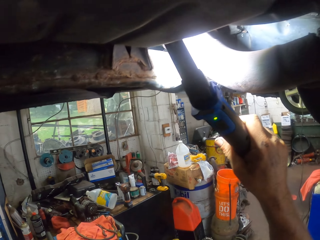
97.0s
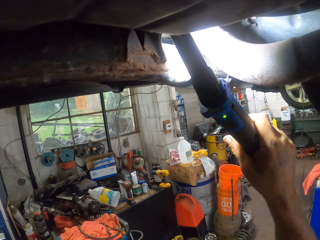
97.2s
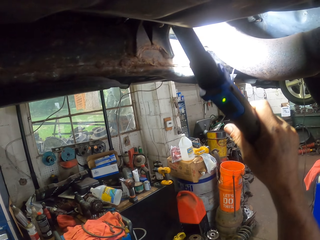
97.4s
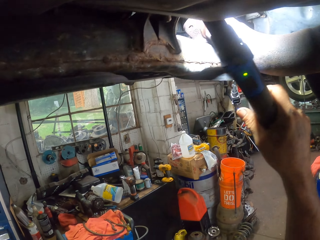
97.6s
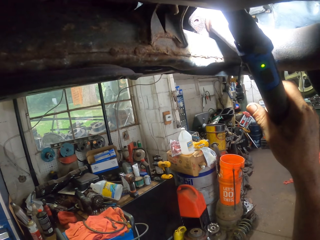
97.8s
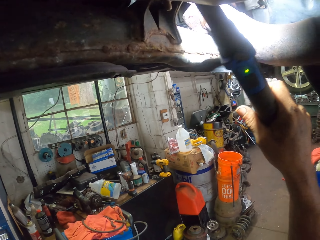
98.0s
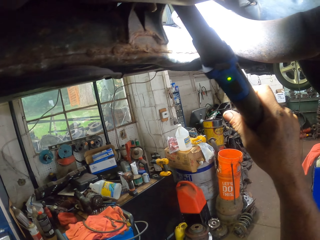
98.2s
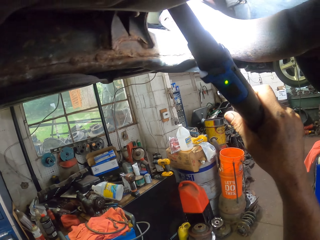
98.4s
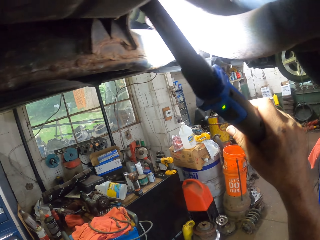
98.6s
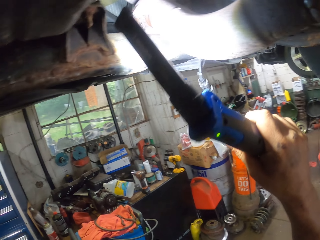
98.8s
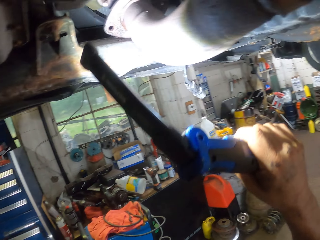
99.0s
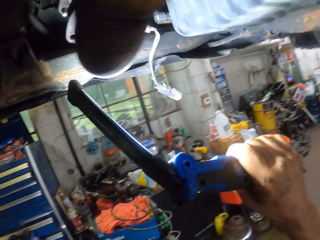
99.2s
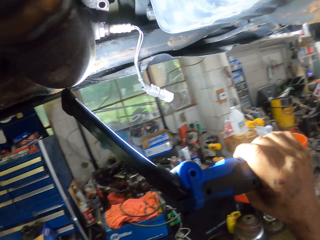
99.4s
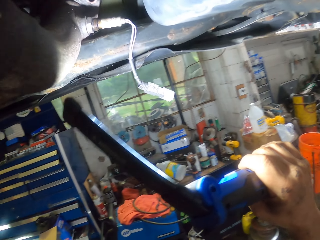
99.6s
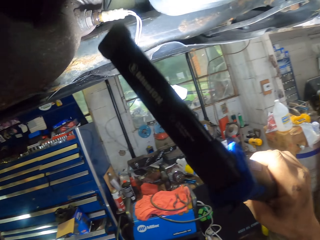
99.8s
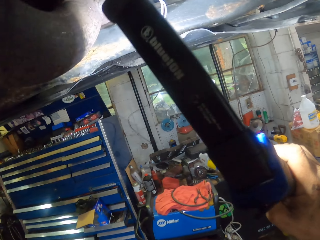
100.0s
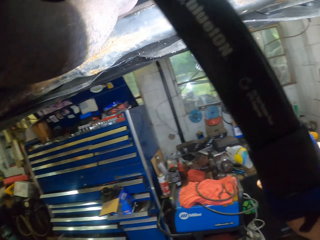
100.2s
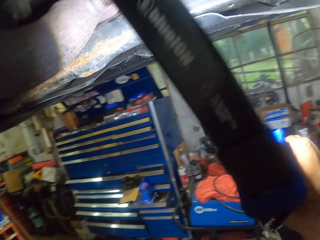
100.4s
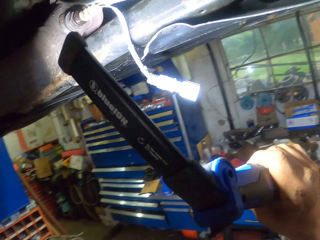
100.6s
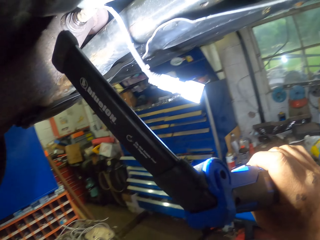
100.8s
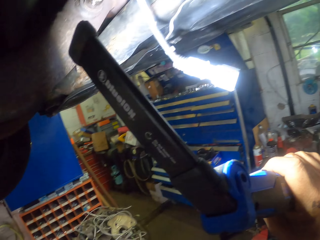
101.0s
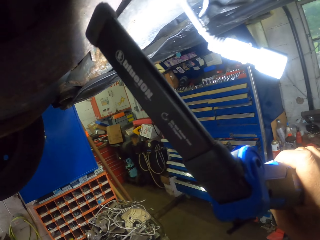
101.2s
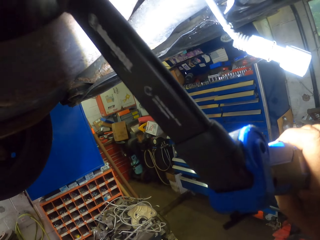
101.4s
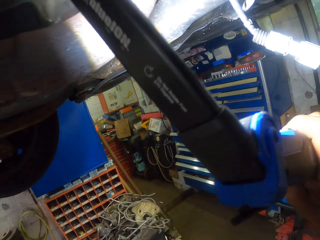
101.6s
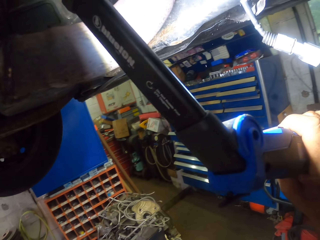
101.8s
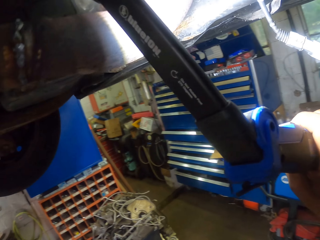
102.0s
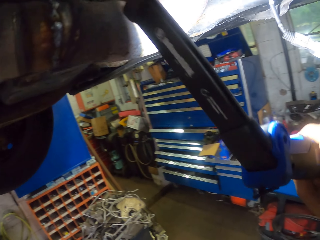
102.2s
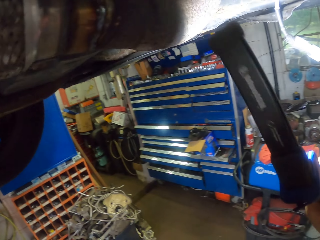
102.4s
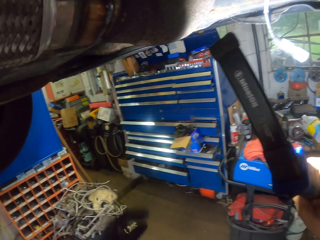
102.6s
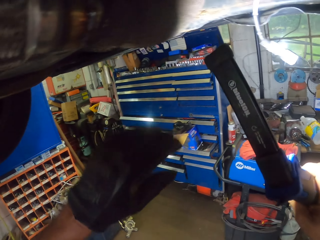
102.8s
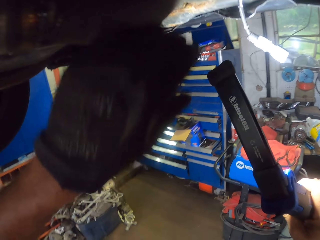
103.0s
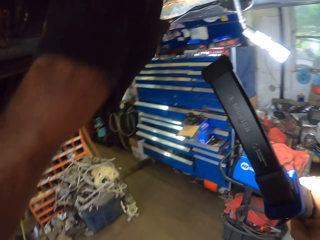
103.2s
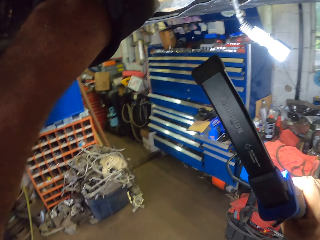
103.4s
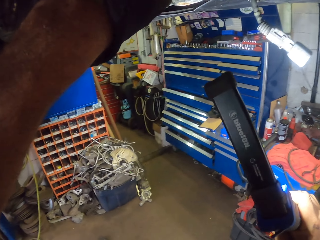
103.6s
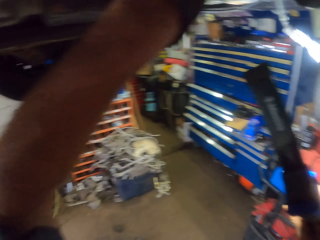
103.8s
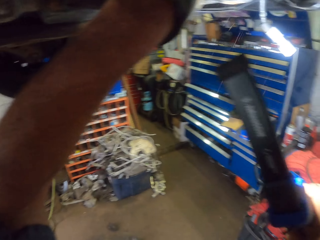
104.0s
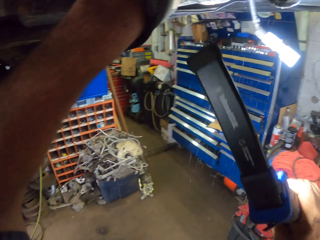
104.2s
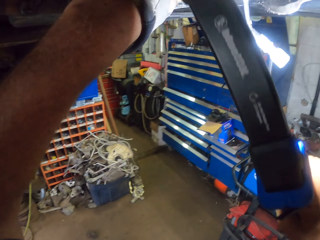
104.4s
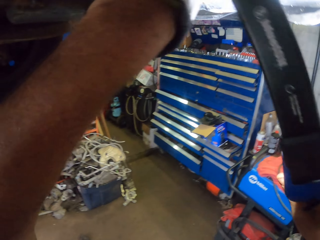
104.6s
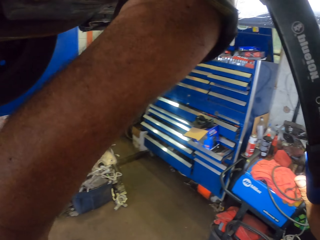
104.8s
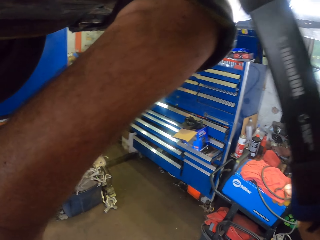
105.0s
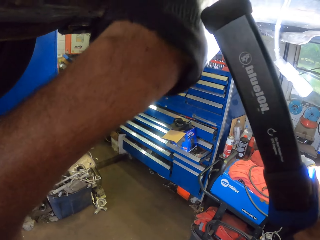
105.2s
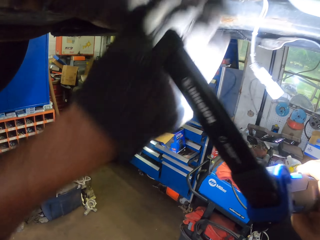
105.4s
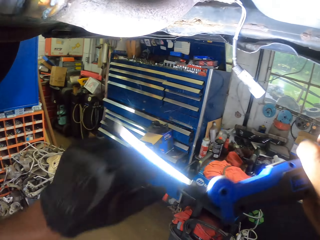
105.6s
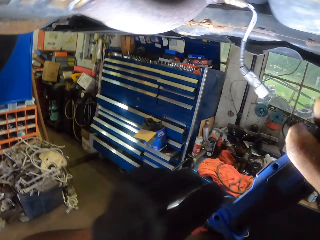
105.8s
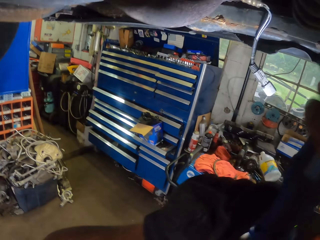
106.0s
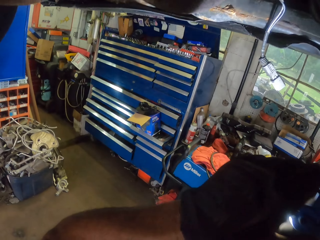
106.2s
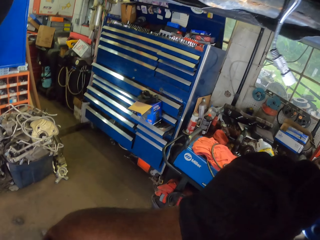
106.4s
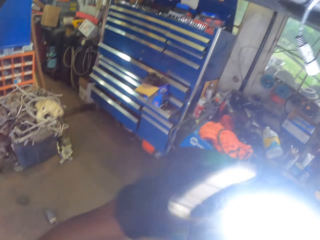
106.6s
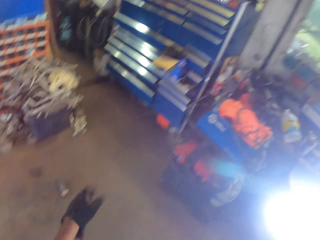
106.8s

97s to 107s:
The camera wearer pulls the torch off the engine. He swings the left hand. He holds the engine with his hand. He touches something. He lights the engine with the torch. He swings the left hand. He pulls his hand off the engine. He holds the torch with both hands. He swings the left hand. He pulls his hand off the torch.

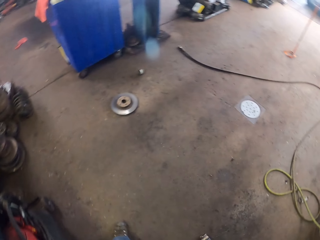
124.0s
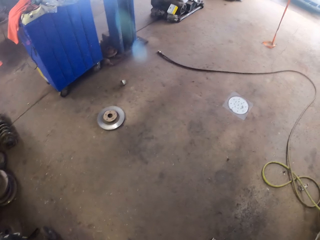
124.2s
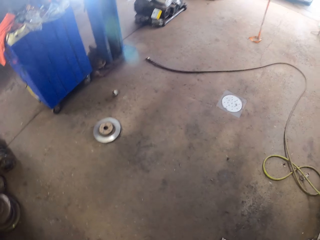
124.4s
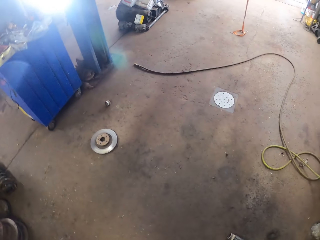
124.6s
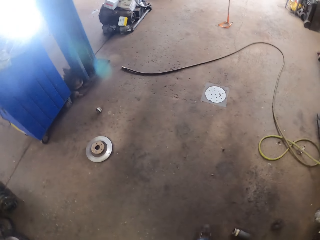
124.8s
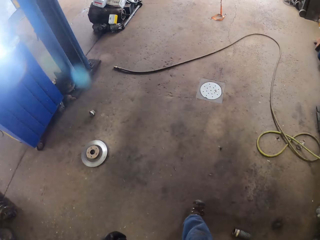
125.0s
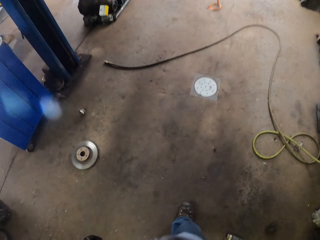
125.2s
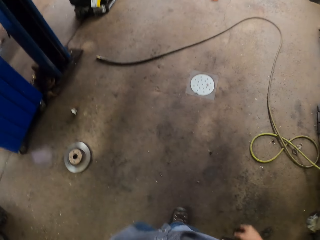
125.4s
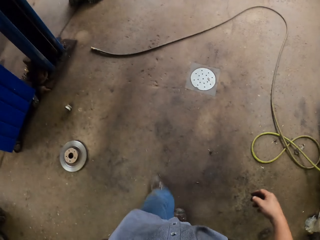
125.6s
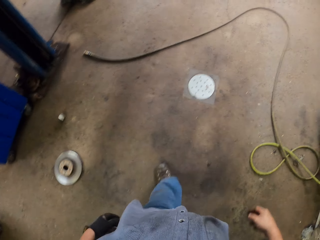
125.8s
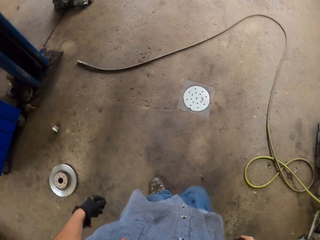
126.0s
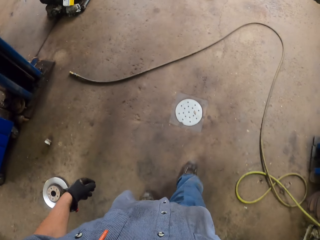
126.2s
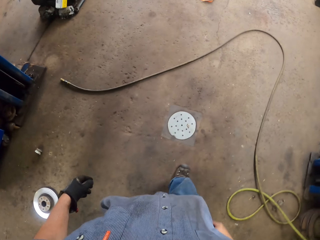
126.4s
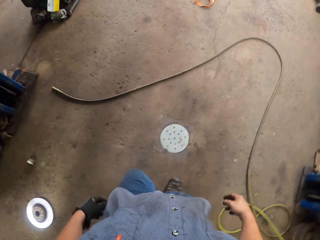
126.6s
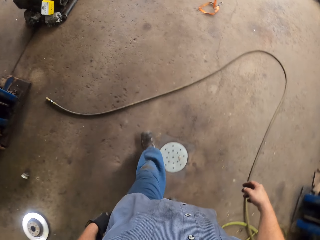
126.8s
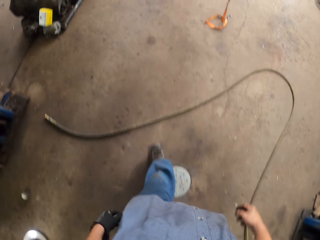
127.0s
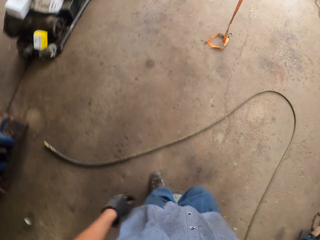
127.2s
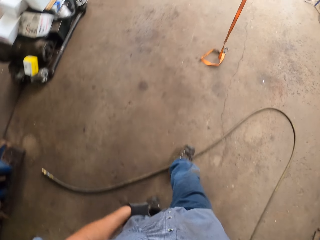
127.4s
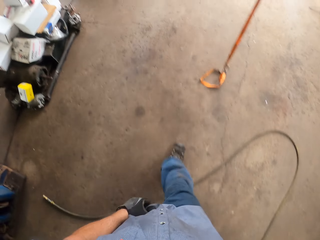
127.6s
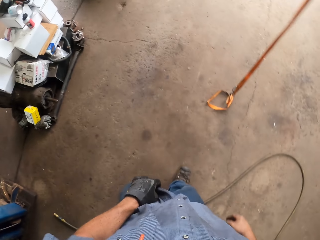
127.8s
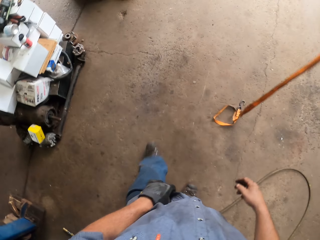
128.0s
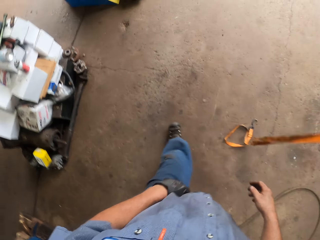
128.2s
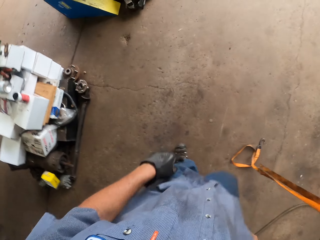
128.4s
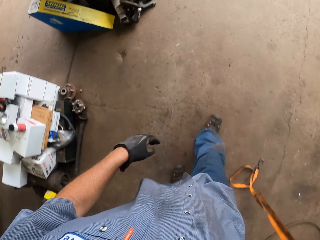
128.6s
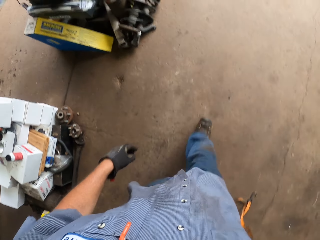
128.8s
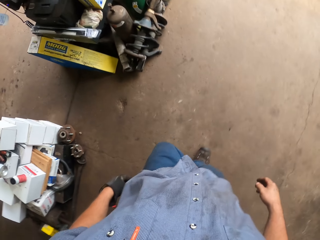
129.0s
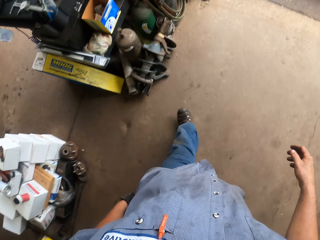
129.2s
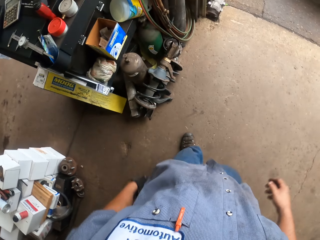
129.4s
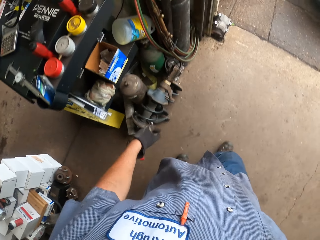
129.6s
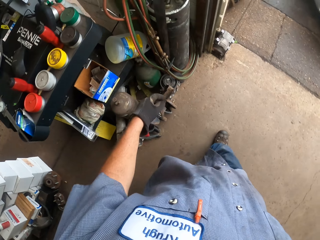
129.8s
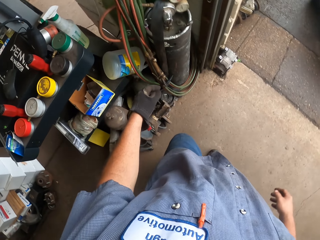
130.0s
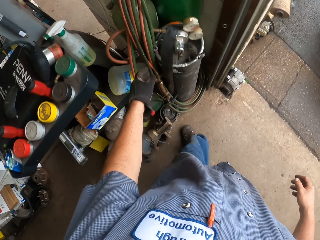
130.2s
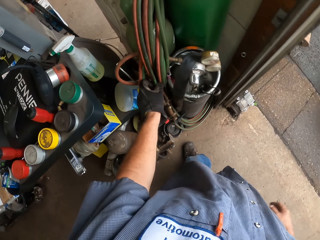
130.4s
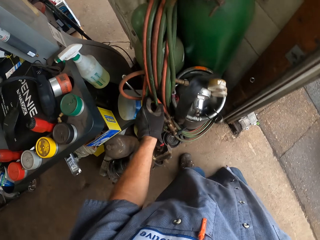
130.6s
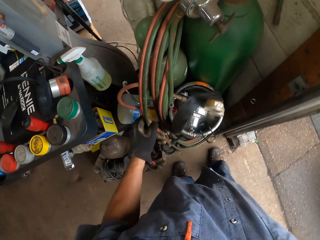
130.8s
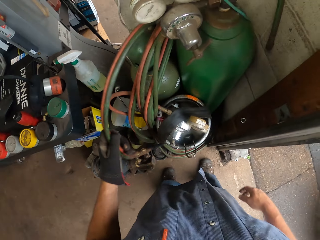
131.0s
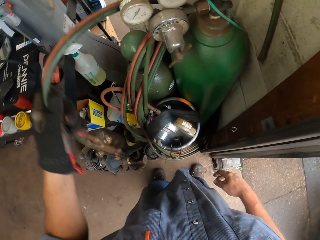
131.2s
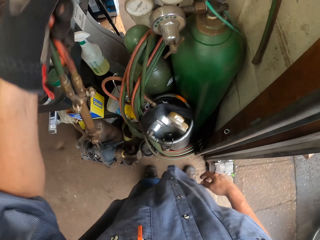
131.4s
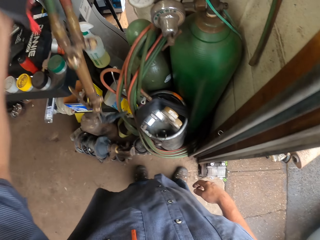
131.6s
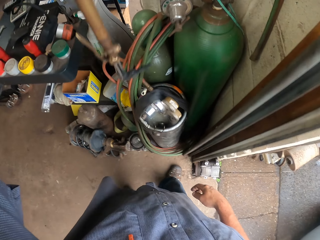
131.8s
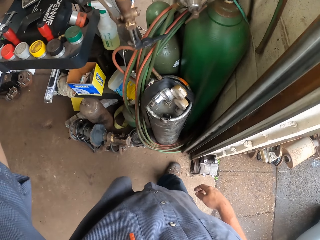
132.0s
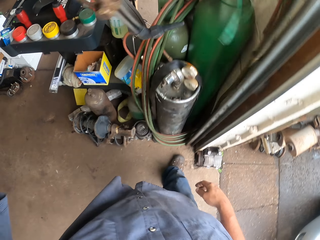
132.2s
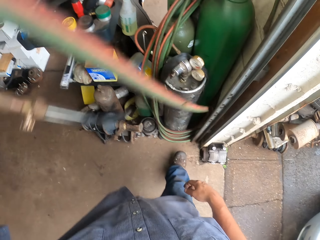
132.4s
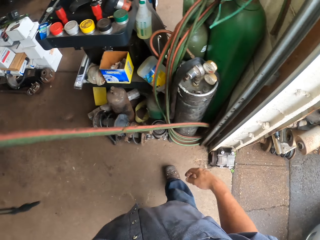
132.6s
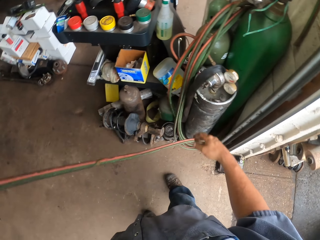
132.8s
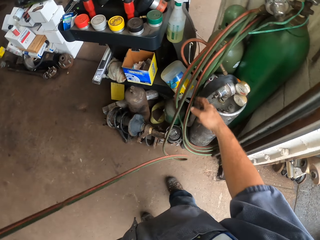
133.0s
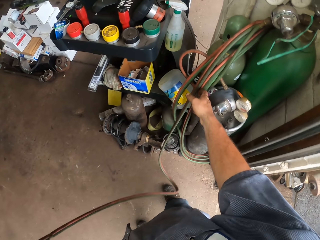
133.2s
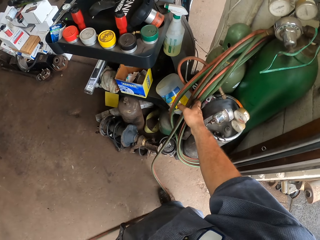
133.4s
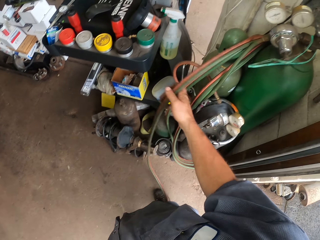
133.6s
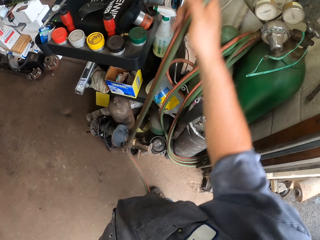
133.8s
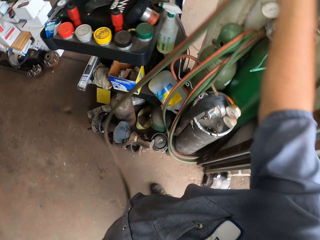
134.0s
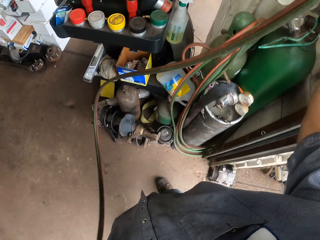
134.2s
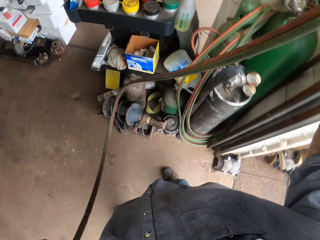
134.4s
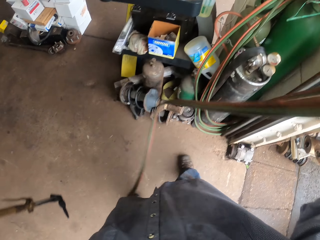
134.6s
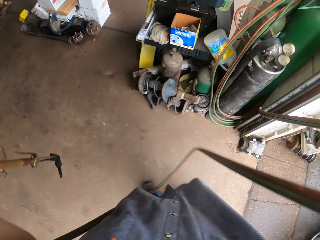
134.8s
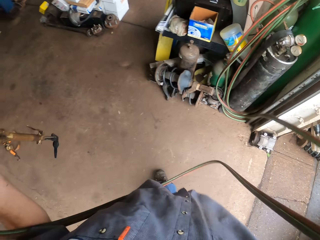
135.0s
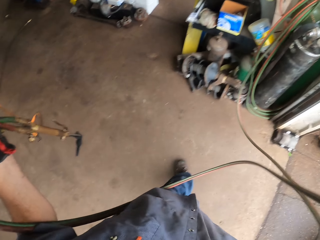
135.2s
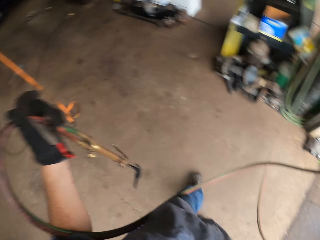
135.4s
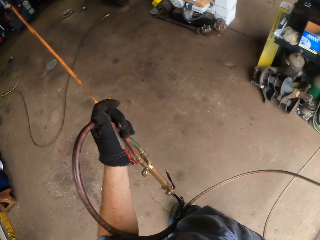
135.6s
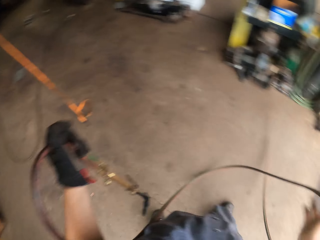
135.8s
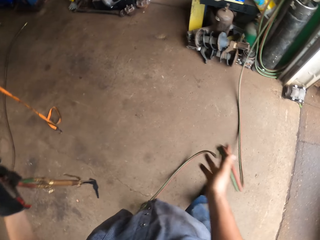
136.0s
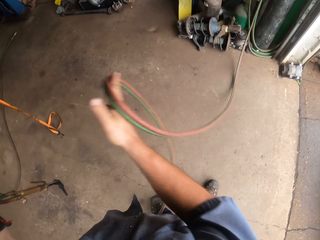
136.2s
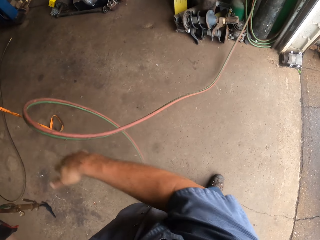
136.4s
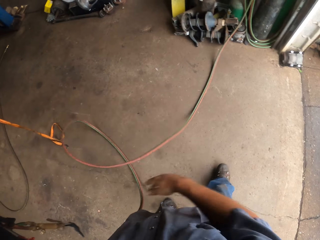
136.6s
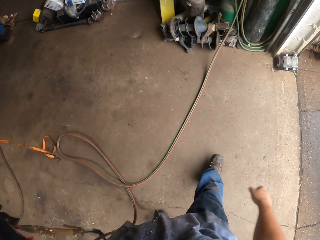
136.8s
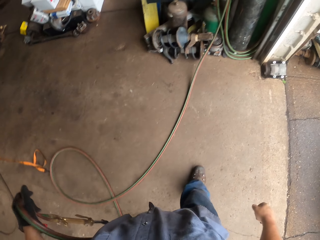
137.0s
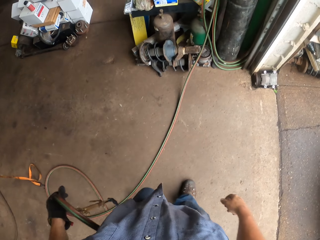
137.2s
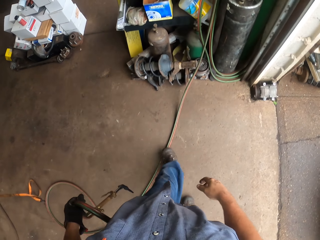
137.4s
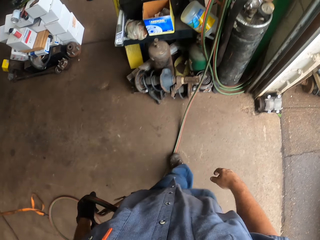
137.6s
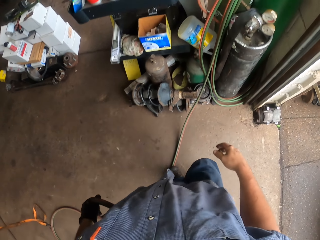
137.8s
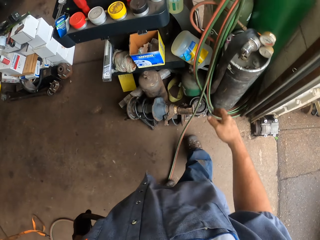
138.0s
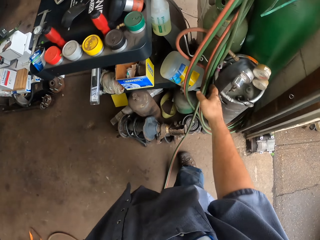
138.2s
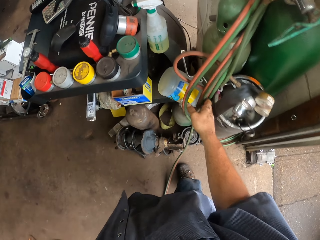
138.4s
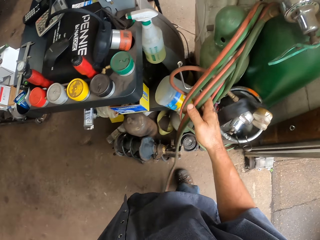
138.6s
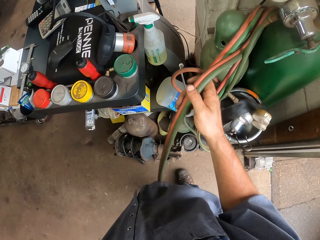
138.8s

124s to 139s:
The camera wearer walks in the garage. They swing the left hand. They take a welding torch with the left hand. They pick up a pipe. They swing the right hand. They lift the pipe. They pull the welding torch cable with the right hand. They pull the pipe. They drop the pipe on the floor. They walk in the garage toward the gas tank. They pull the welding torch cable with the right hand.
